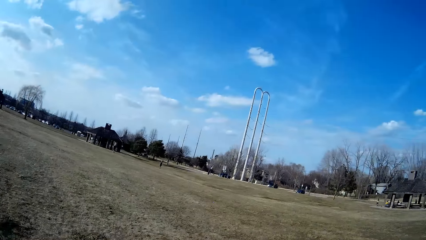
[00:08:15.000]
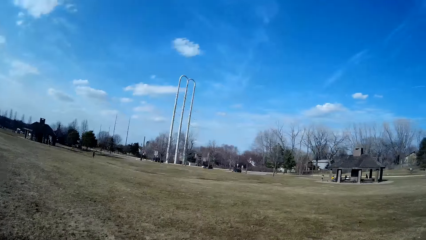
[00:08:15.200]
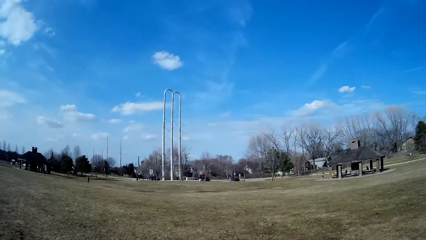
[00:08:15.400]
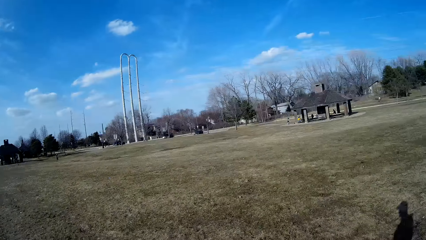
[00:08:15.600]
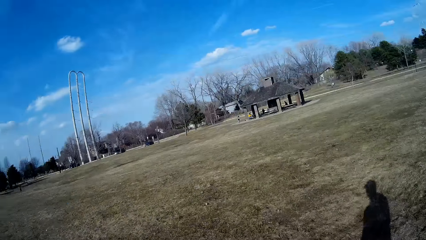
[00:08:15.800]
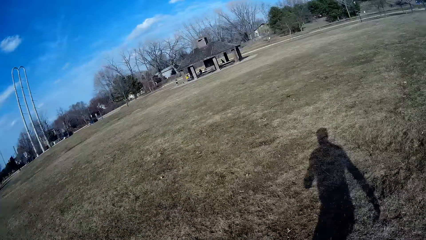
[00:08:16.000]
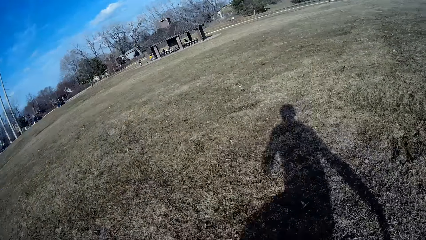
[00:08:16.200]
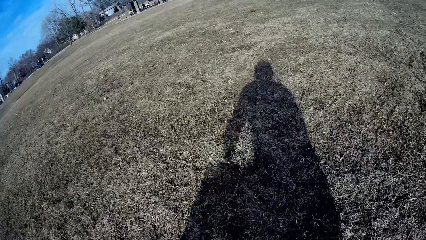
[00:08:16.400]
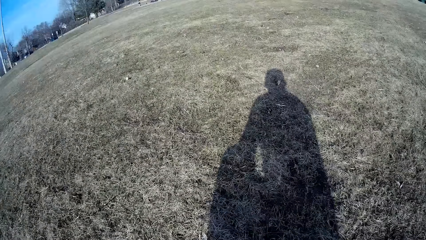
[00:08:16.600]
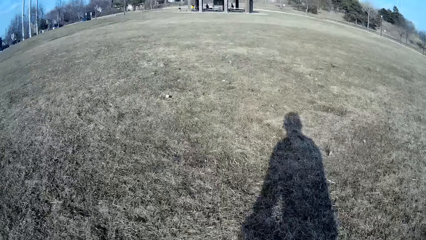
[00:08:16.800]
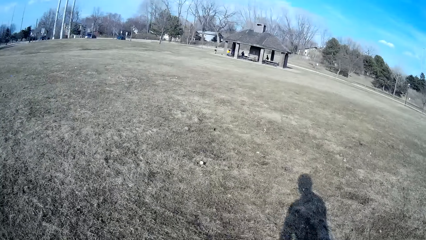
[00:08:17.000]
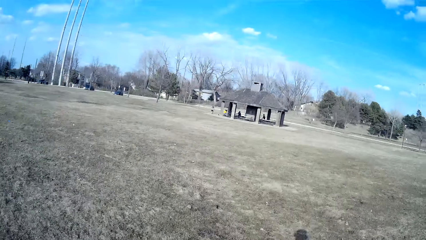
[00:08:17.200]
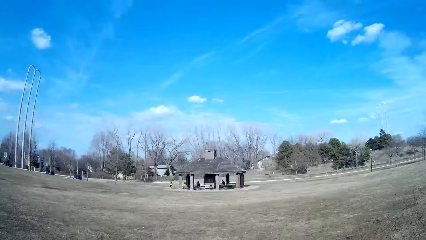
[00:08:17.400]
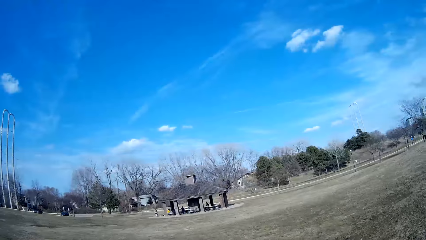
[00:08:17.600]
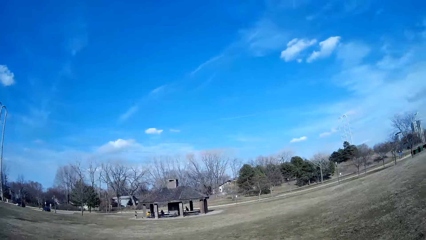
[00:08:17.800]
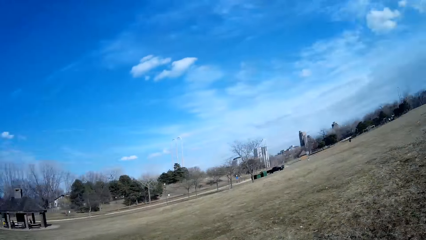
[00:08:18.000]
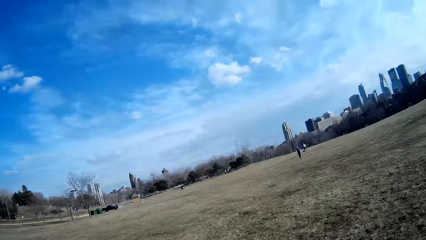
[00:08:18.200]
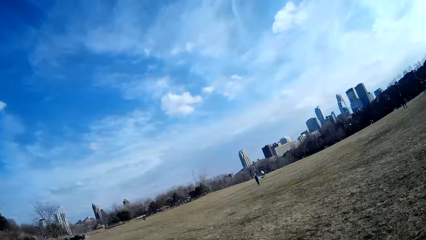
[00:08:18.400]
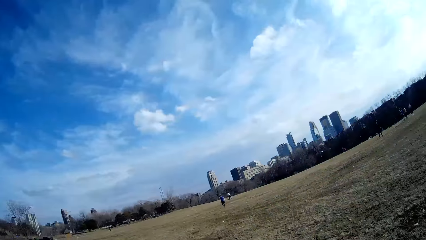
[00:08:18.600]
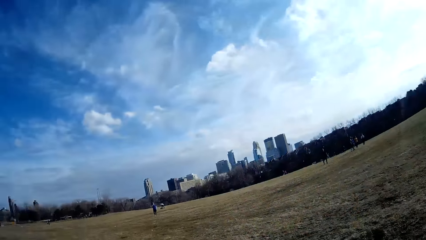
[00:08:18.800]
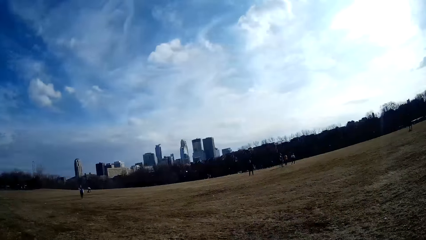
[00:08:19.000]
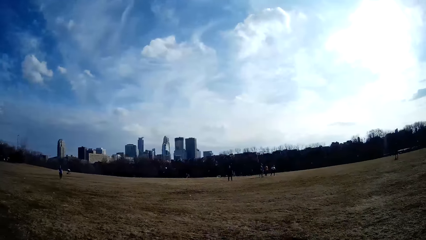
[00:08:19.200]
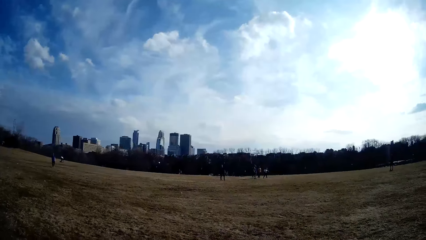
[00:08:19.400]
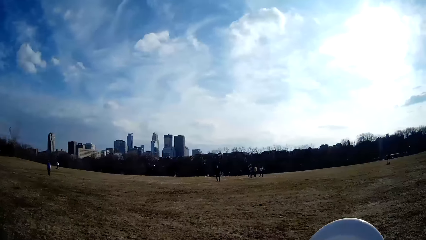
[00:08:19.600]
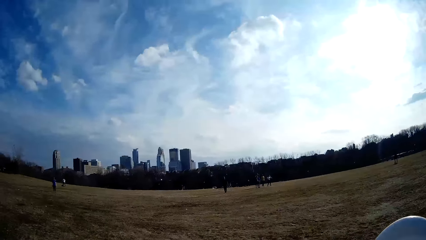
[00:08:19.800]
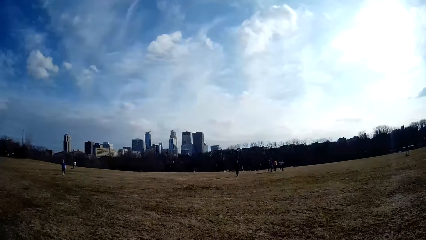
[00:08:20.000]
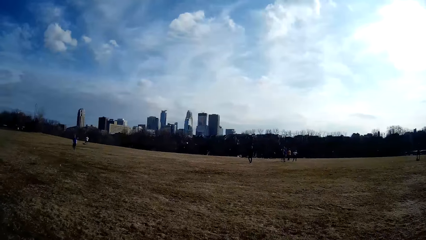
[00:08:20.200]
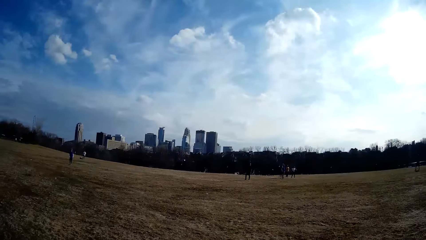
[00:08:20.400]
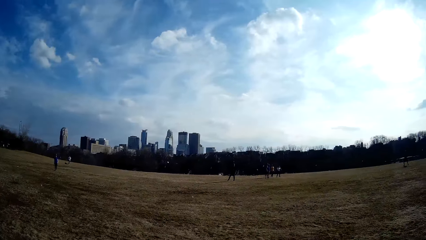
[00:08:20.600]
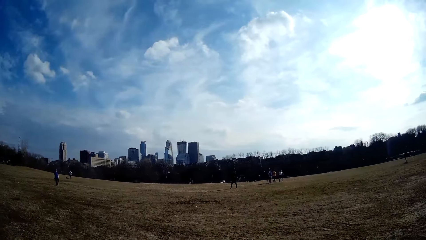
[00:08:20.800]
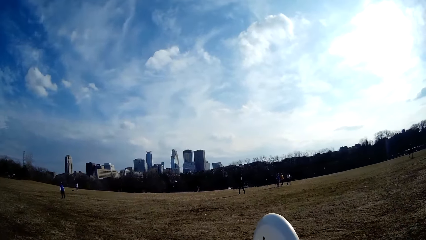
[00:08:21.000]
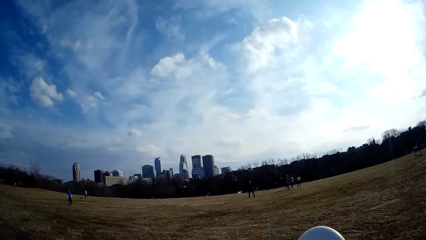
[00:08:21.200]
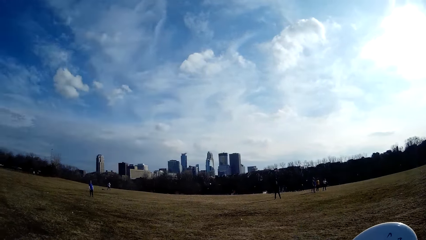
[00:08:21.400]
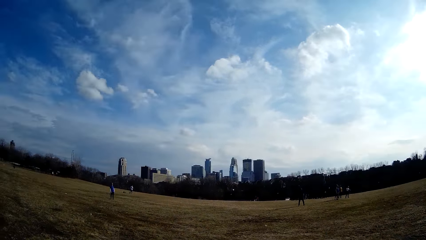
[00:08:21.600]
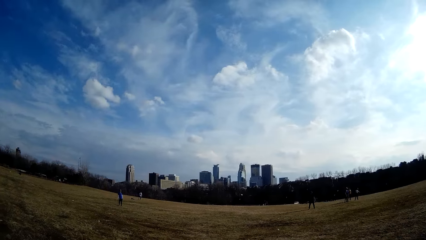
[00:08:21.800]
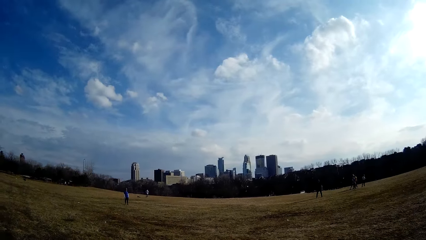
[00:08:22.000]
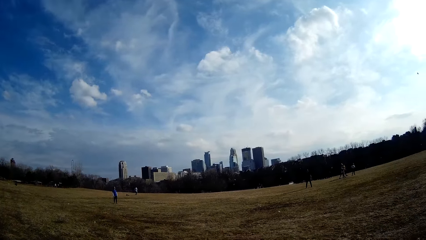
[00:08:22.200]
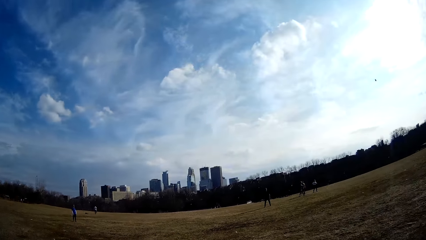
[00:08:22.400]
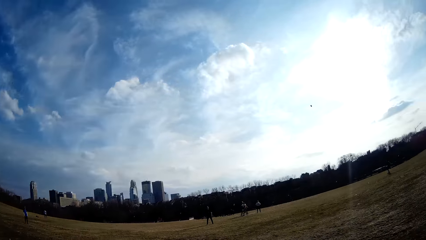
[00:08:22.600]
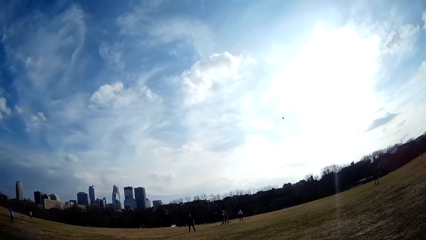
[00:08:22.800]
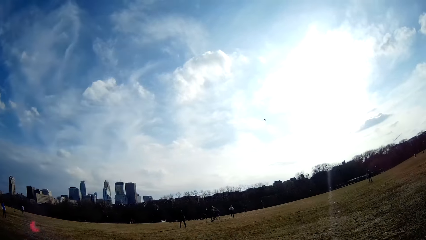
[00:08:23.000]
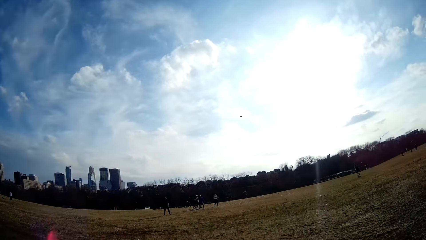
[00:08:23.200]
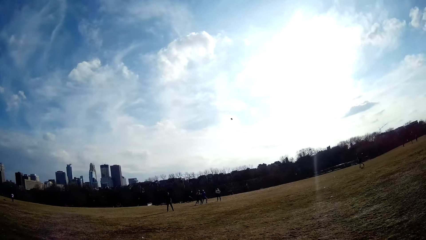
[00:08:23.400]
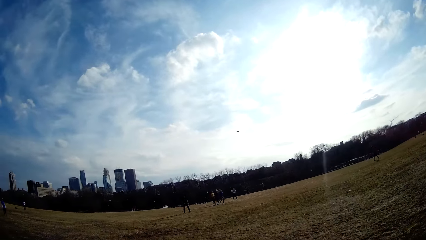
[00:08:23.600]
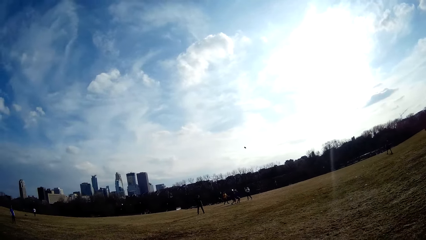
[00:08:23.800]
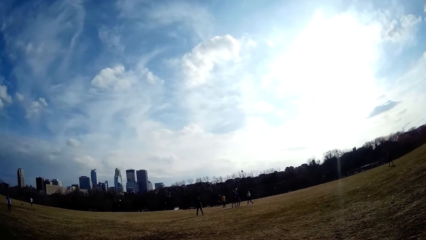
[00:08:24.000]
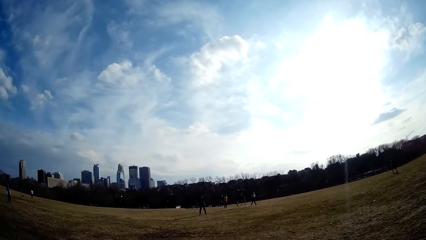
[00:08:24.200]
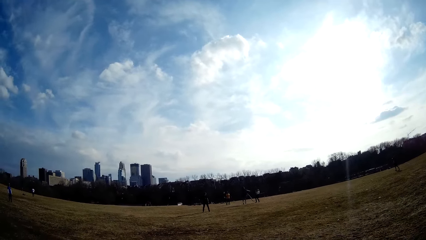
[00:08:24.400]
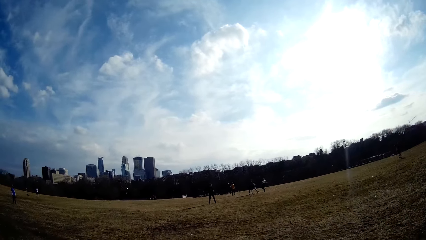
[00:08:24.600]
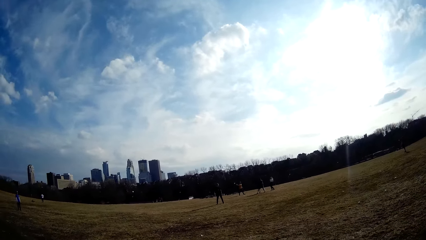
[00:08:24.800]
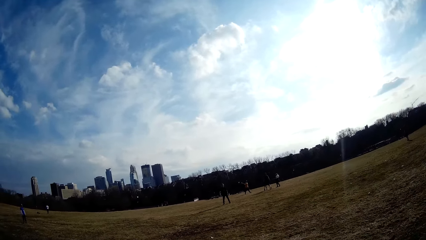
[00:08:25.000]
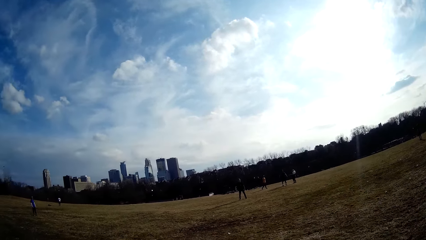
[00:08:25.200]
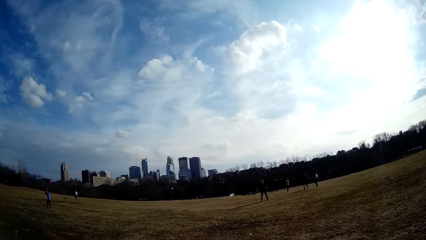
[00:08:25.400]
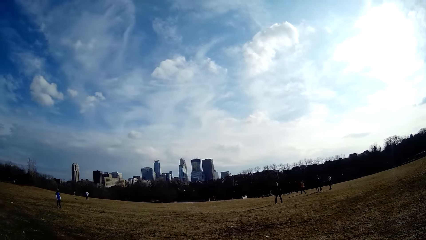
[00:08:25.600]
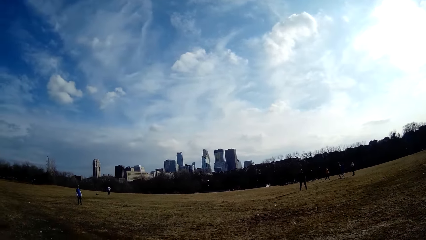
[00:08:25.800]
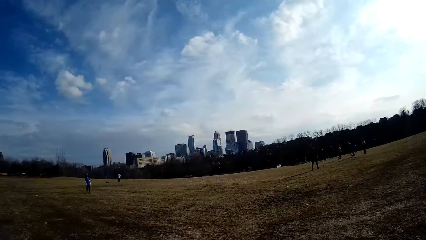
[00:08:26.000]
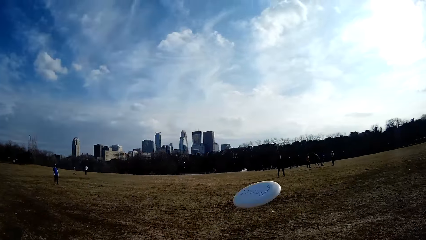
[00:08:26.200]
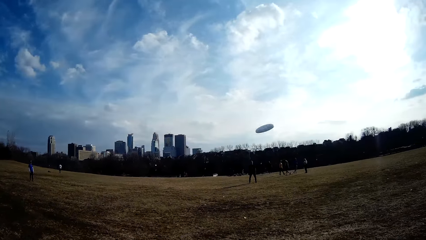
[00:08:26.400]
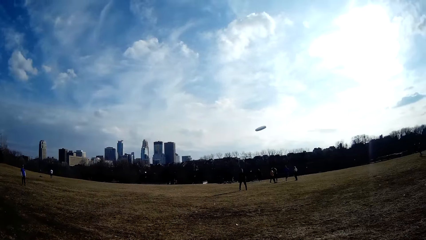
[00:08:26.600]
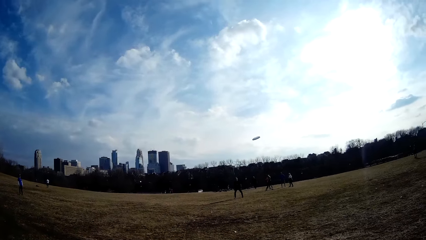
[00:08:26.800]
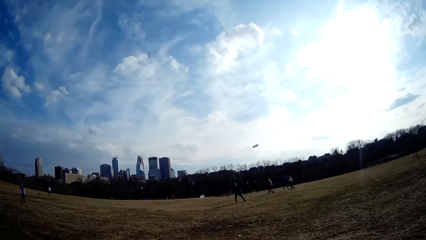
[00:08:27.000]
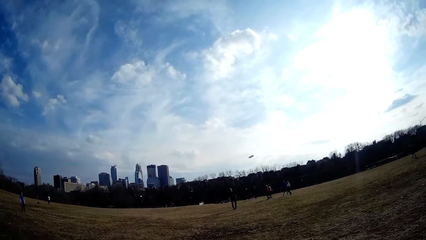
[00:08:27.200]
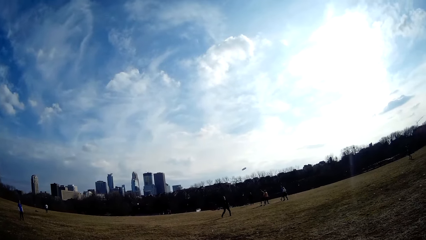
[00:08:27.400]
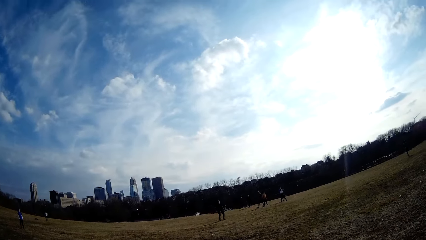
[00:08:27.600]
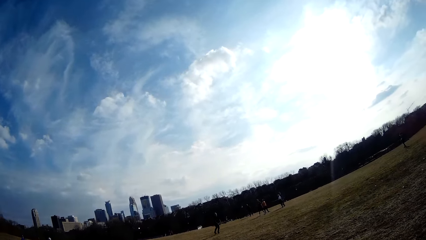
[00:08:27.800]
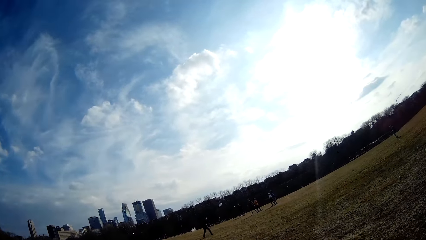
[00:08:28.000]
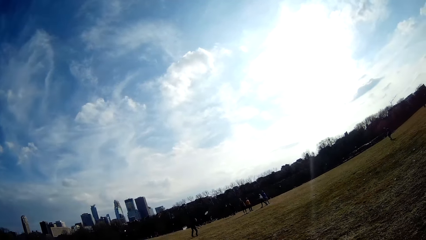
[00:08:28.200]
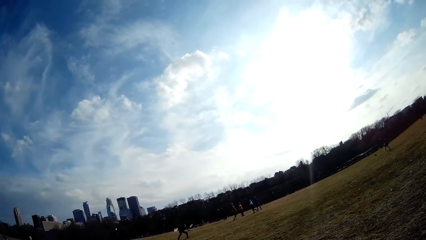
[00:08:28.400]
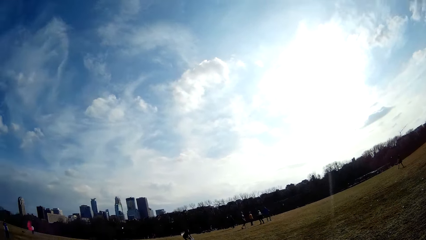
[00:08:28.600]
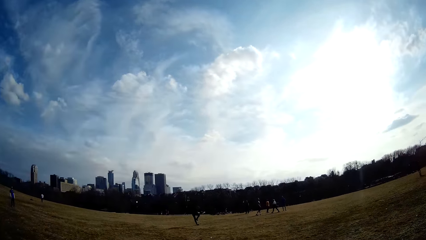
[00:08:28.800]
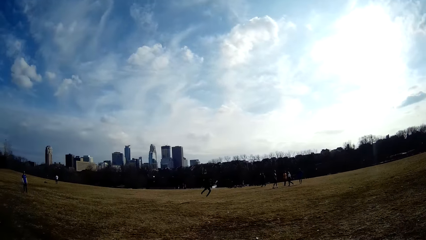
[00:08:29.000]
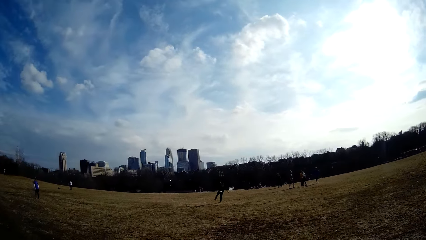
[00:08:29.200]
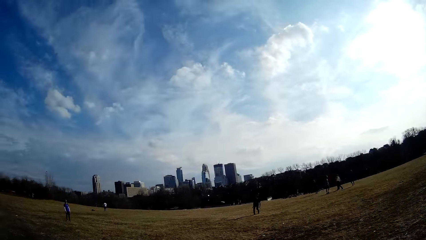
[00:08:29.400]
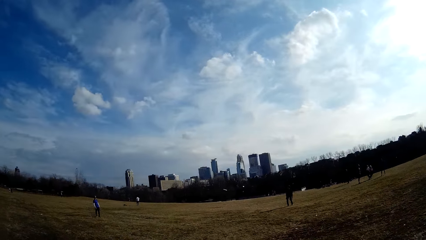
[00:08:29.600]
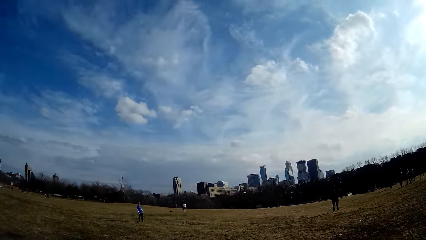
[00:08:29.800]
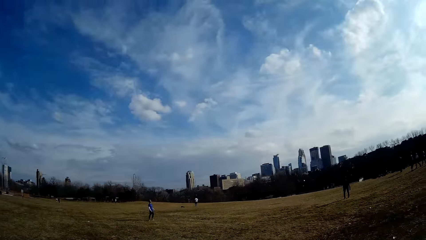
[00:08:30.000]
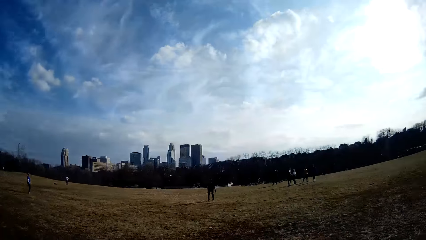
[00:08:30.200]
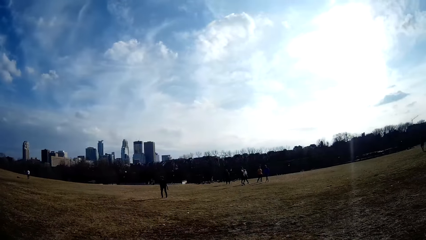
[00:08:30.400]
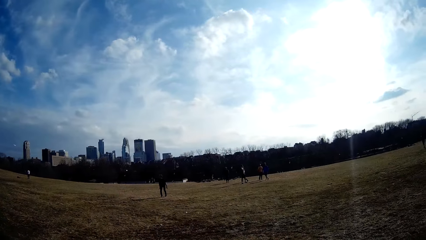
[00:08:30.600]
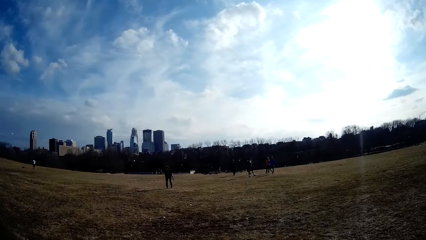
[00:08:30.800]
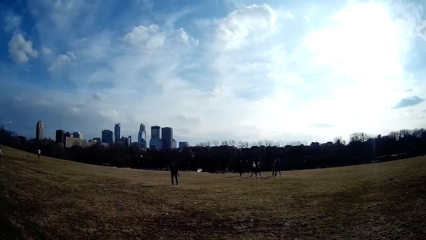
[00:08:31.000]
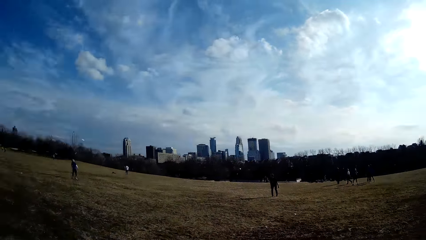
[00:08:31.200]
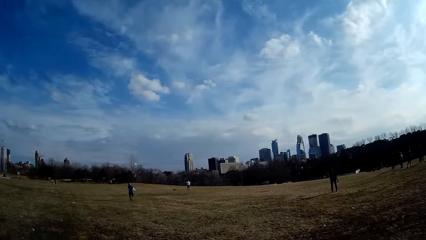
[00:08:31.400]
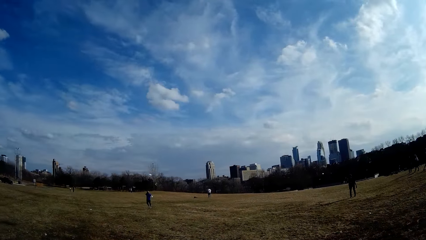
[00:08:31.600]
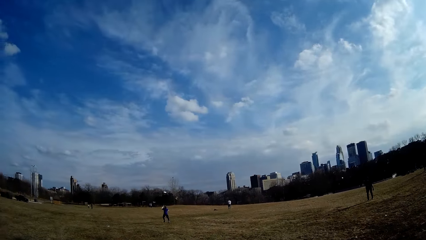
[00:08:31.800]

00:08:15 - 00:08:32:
A man catches the flying disc with both hands and throws the flying disc.
